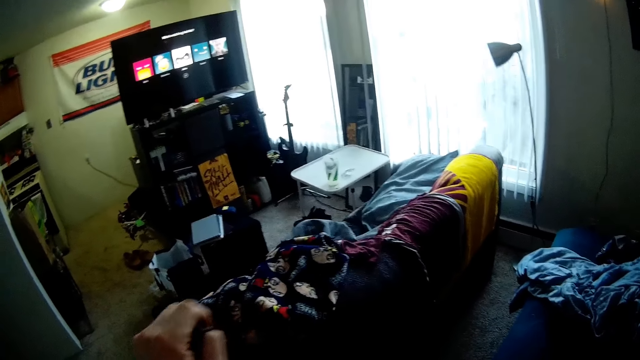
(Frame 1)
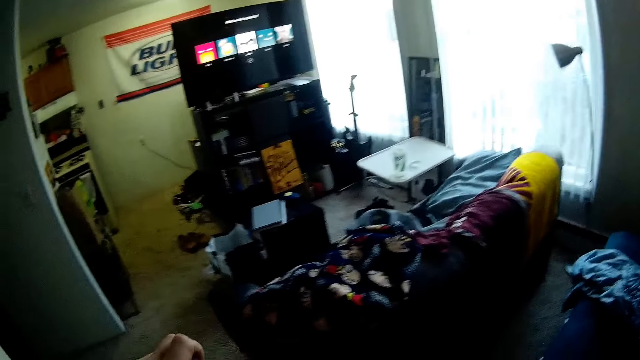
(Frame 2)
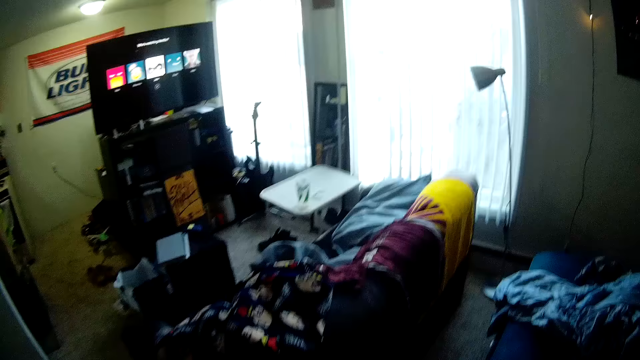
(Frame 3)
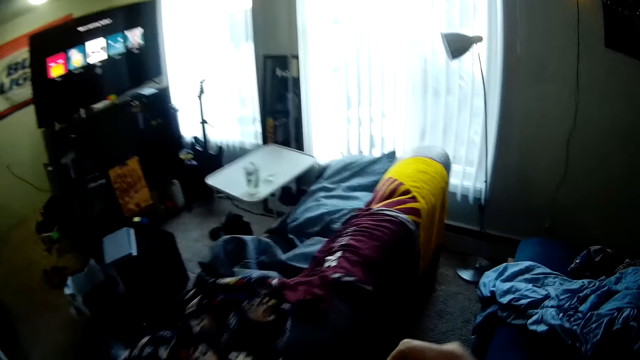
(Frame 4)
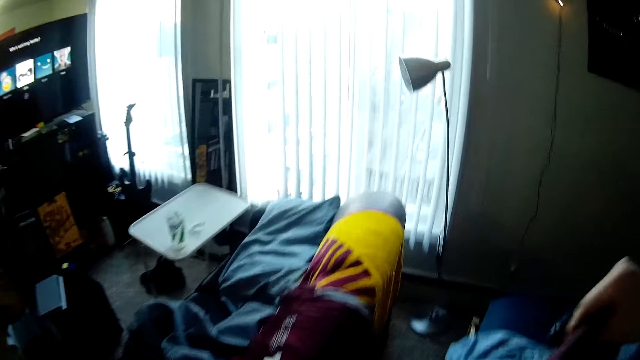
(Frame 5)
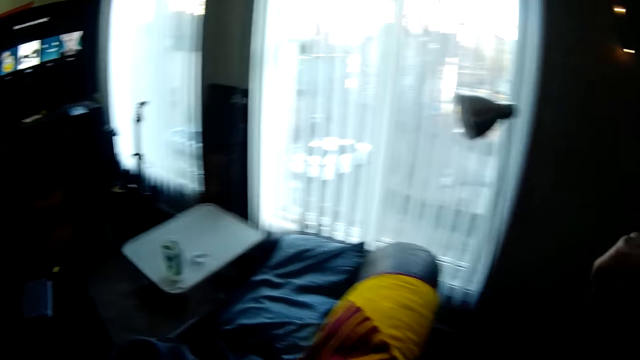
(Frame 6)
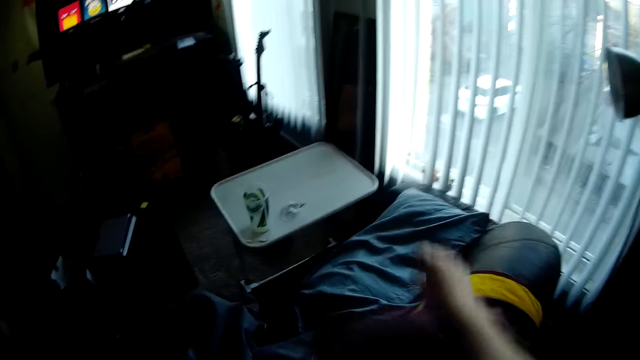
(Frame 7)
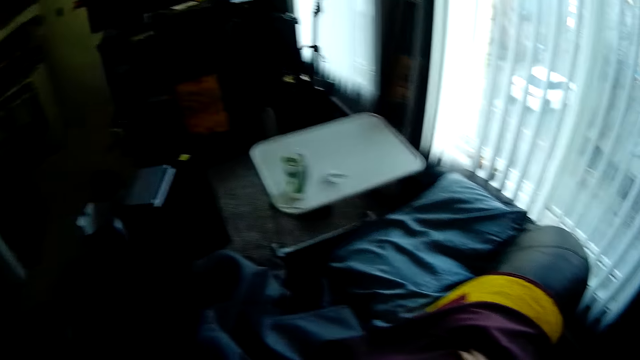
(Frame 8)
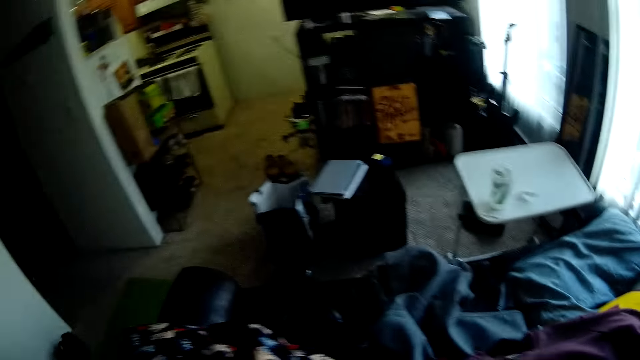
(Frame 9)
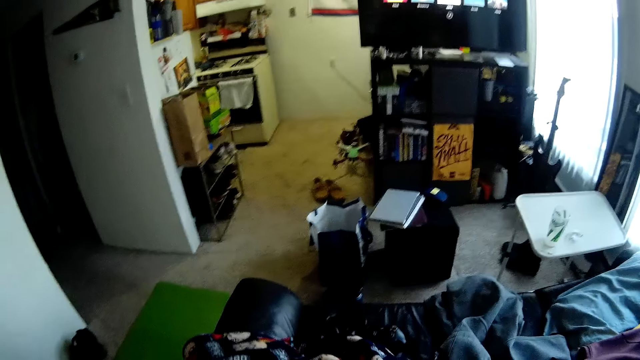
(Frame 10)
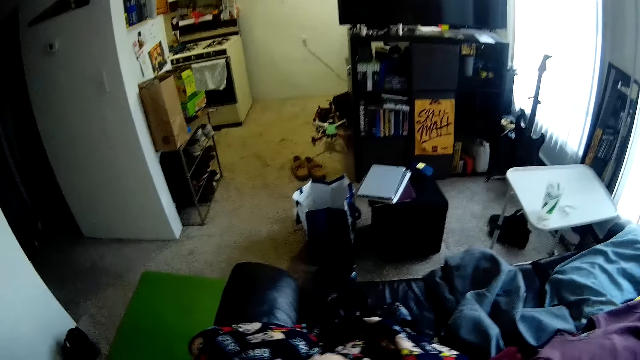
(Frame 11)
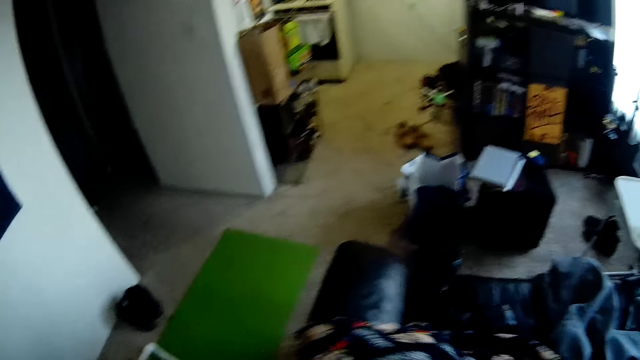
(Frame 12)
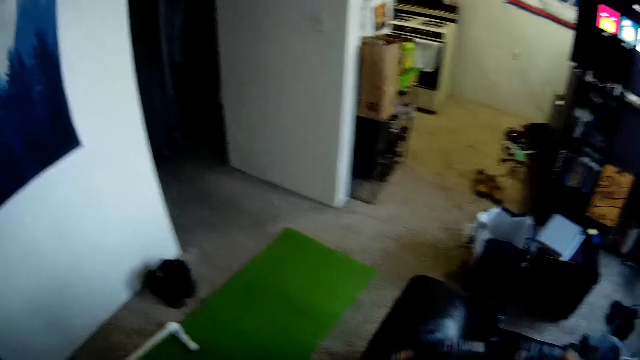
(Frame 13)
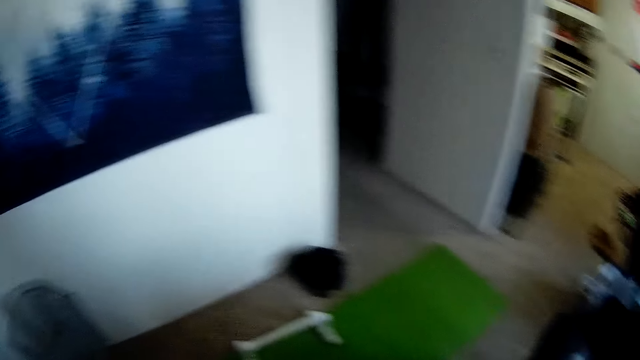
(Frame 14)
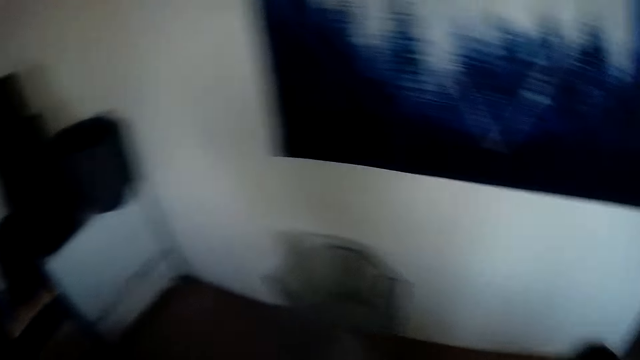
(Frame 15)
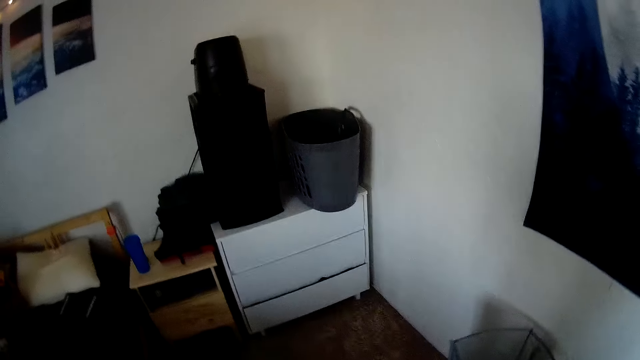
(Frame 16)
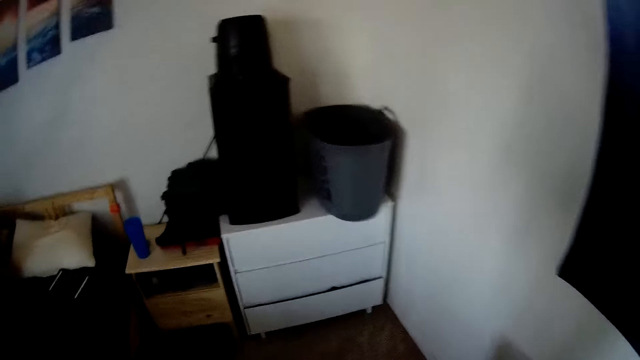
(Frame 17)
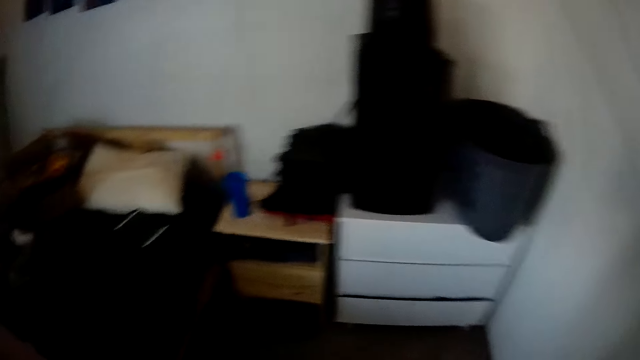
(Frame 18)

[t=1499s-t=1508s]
The camera wearer drops the piece of cloth on a chair with both hands. He picks a piece of cloth from the chair with both hands.

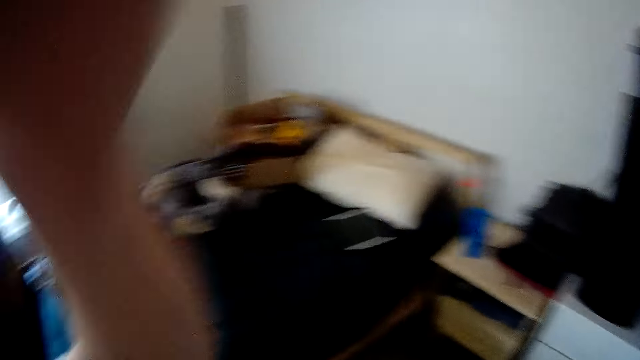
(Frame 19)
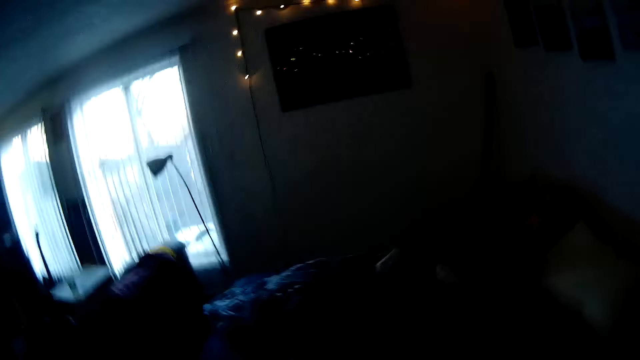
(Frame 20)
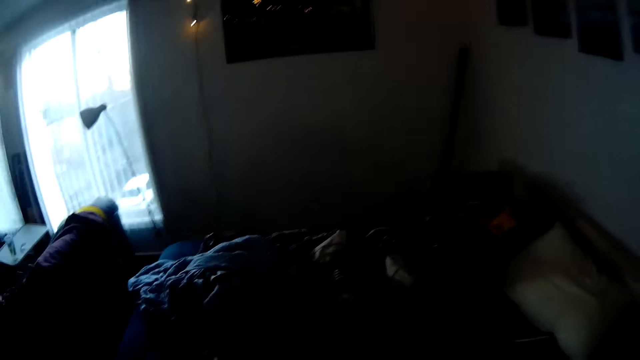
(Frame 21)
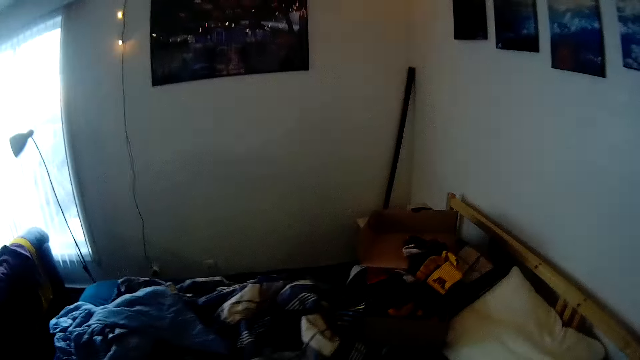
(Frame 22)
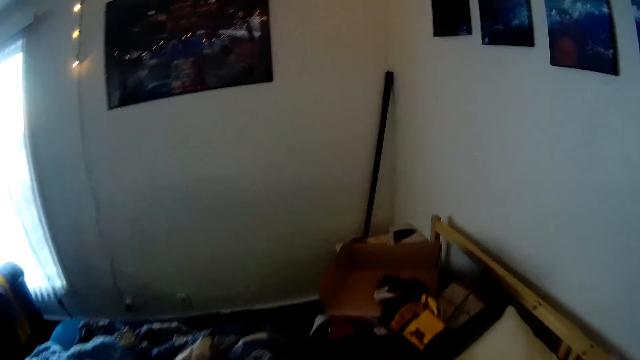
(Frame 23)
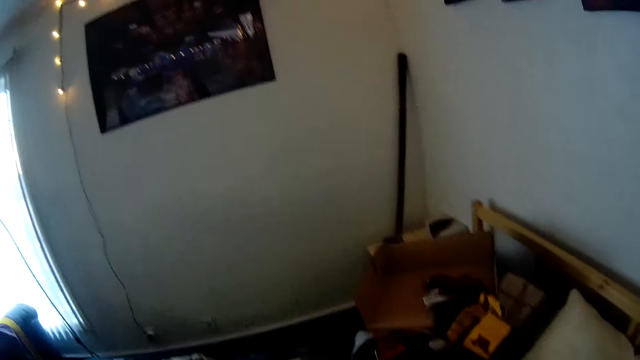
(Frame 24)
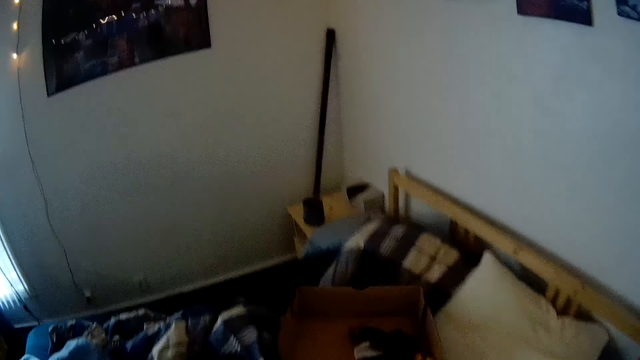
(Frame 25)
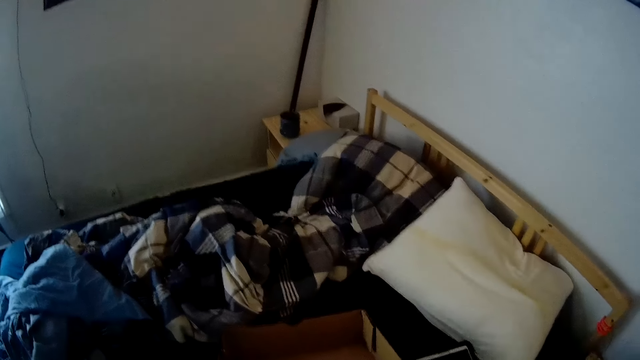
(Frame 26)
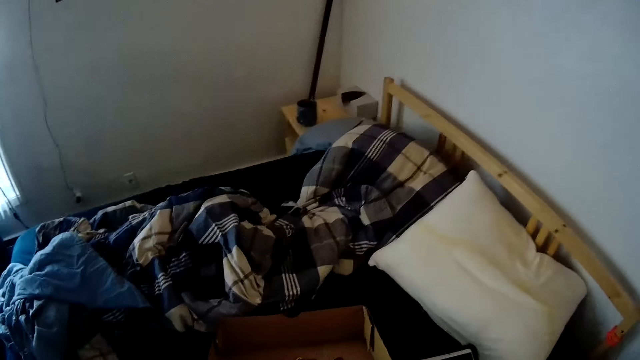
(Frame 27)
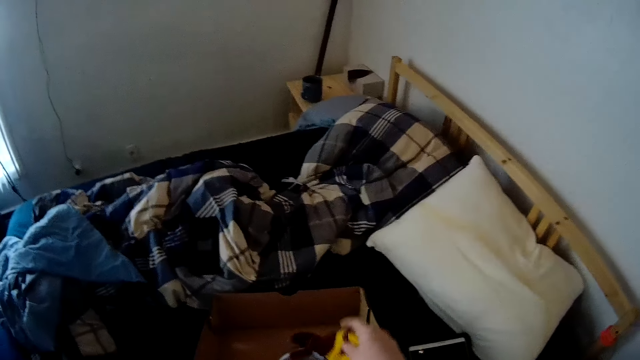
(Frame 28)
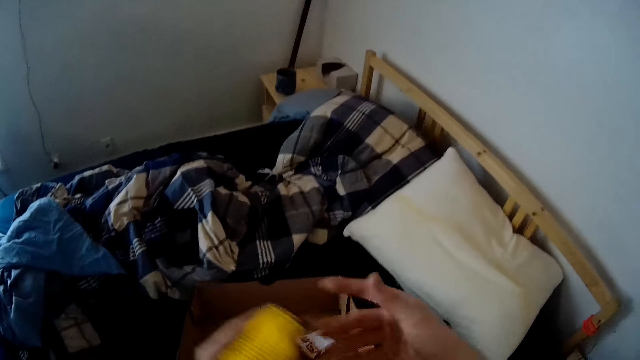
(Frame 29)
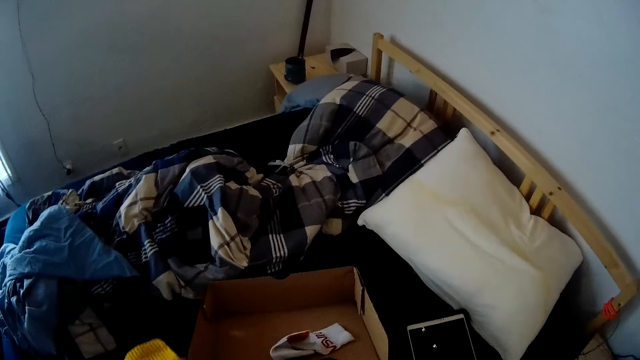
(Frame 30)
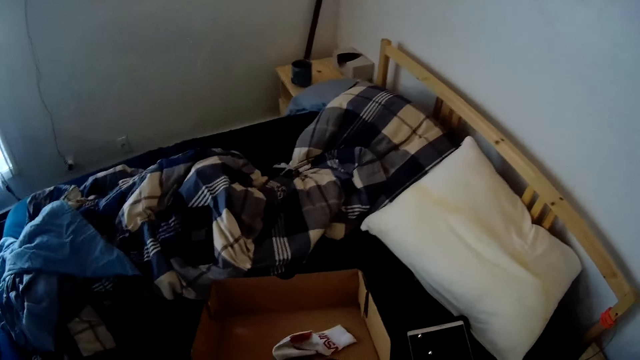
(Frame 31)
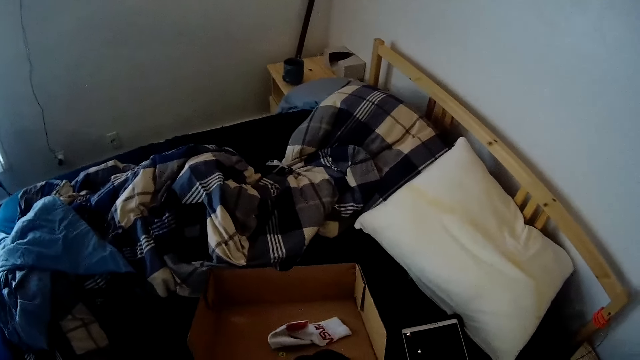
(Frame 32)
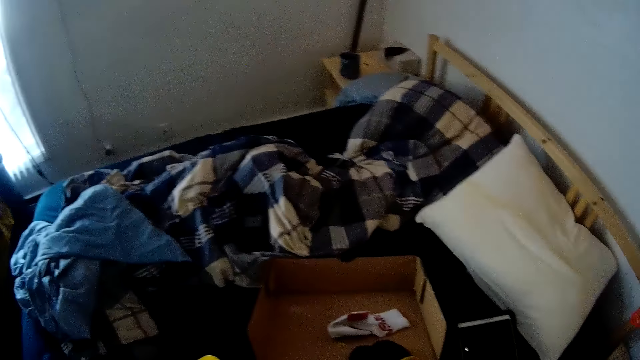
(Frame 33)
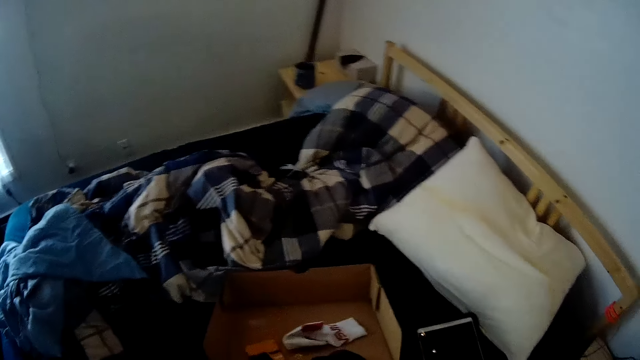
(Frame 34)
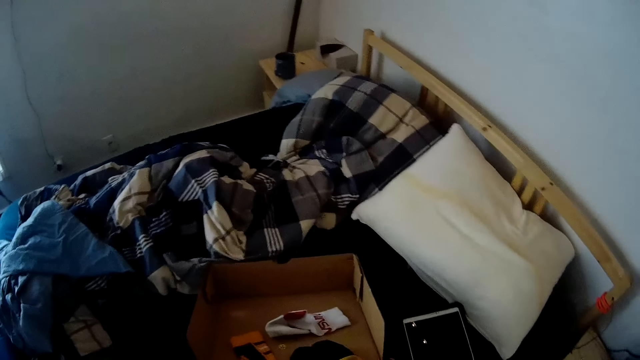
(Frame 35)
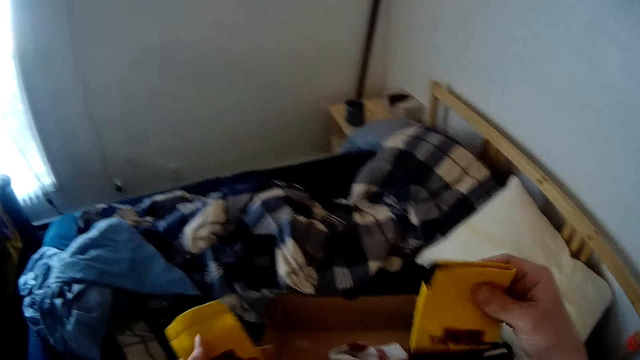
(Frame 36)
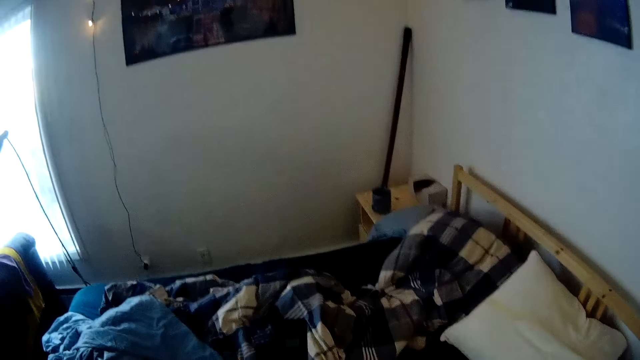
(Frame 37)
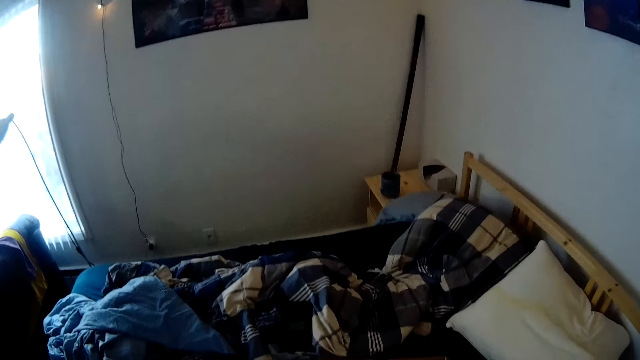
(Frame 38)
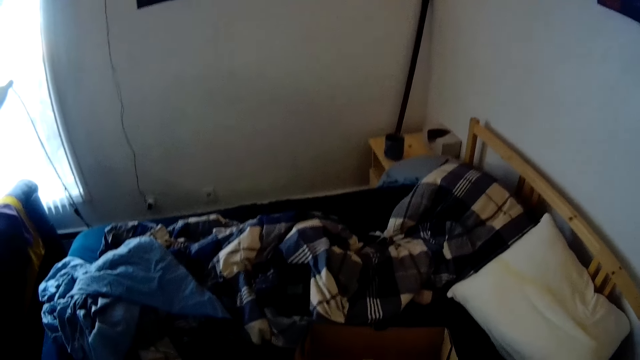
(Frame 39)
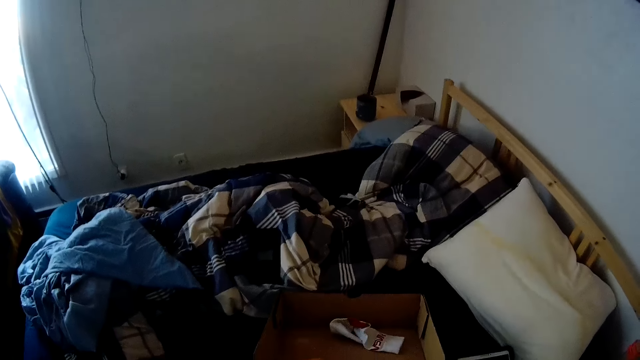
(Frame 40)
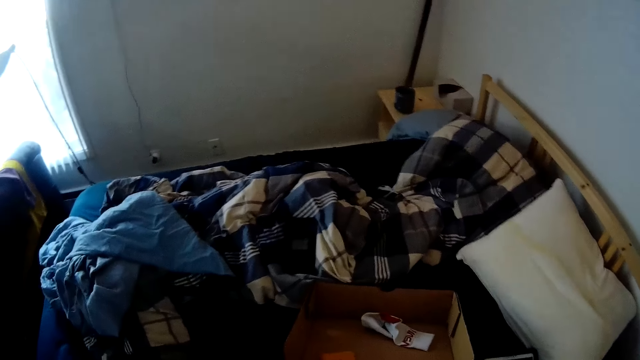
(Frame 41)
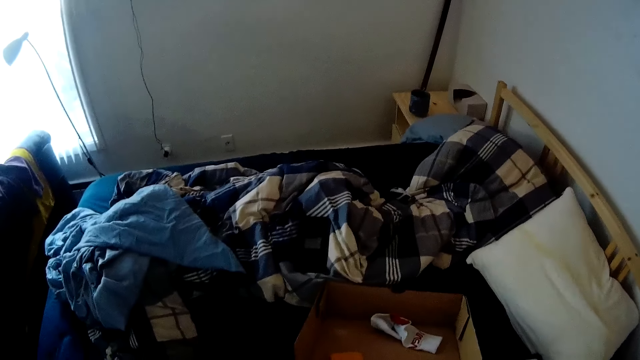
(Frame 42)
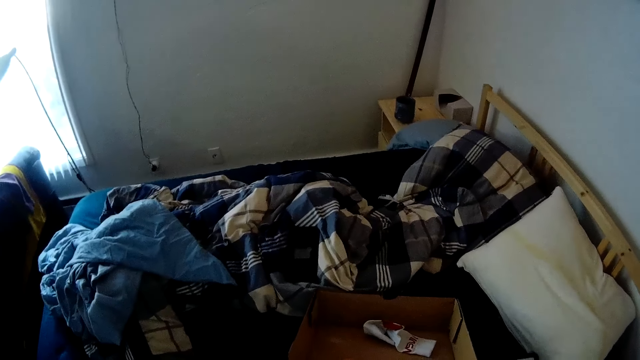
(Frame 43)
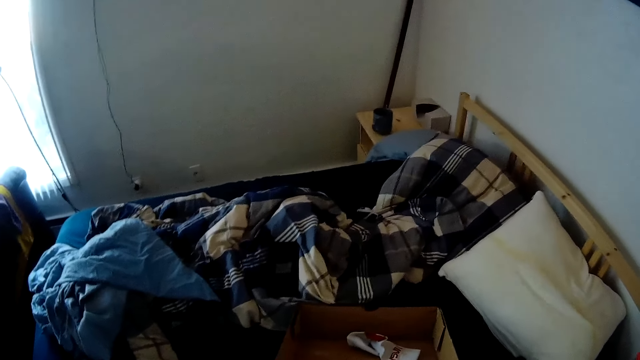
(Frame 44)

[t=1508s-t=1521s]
The camera wearer walks near the bed. He moves a piece of box along the bed with his left hand. He picks a piece of cloth from the box with both hands. He folds the cloth.
